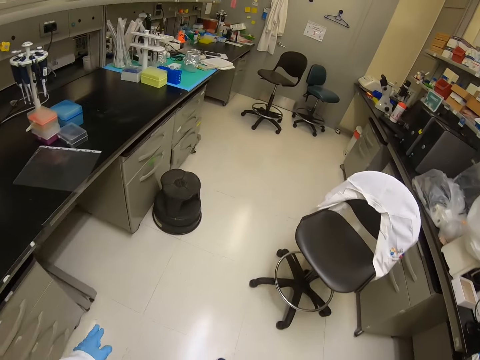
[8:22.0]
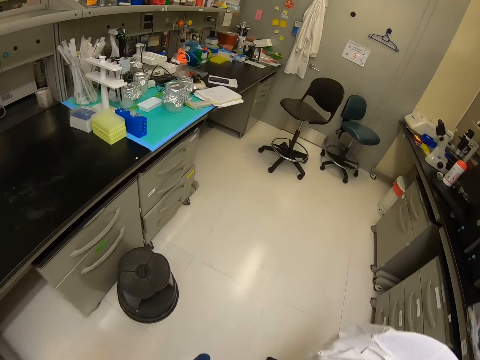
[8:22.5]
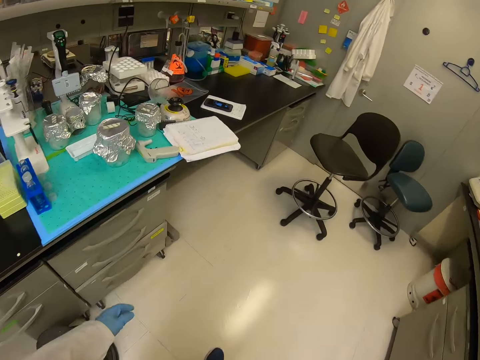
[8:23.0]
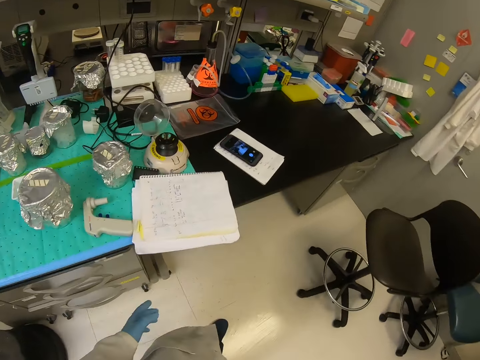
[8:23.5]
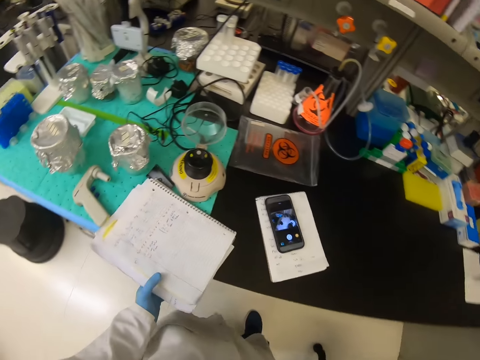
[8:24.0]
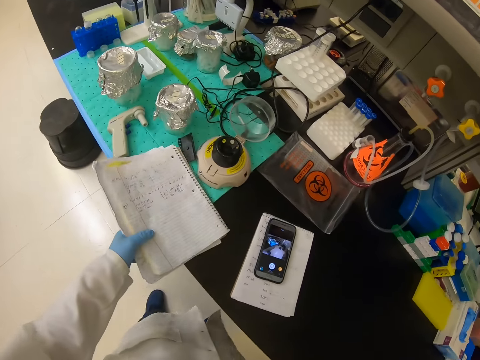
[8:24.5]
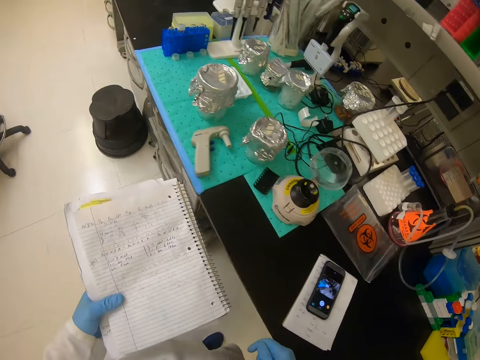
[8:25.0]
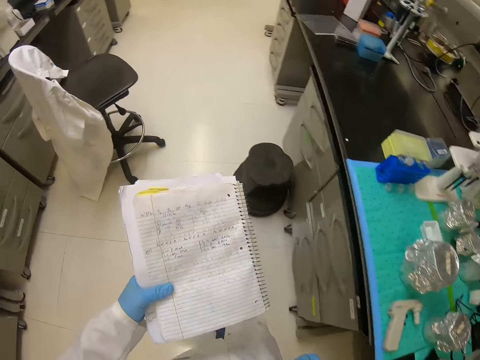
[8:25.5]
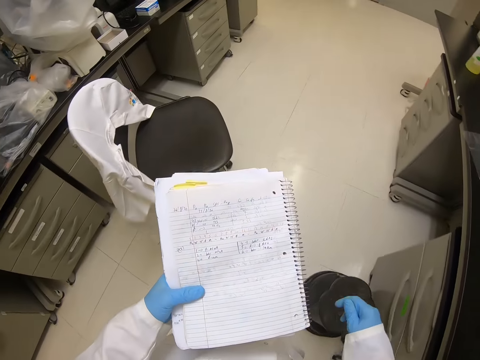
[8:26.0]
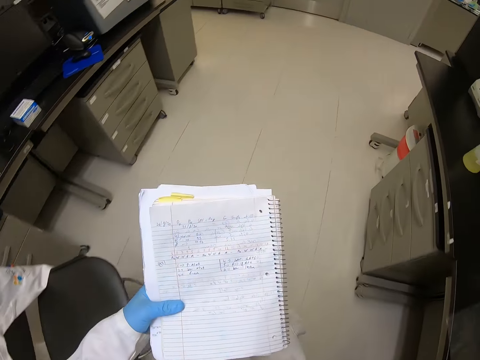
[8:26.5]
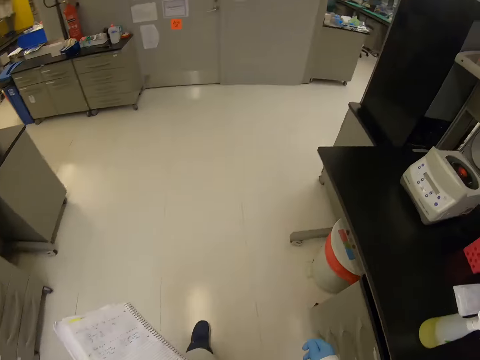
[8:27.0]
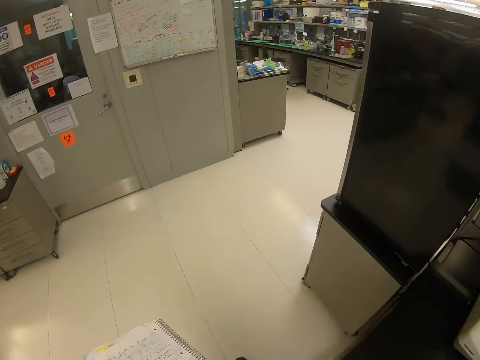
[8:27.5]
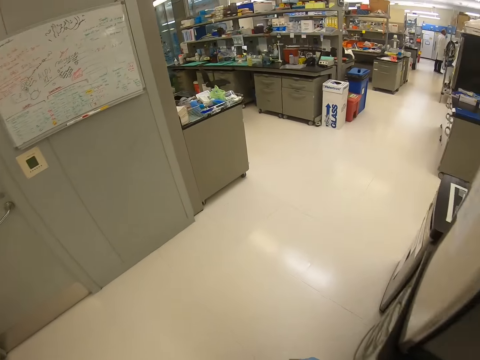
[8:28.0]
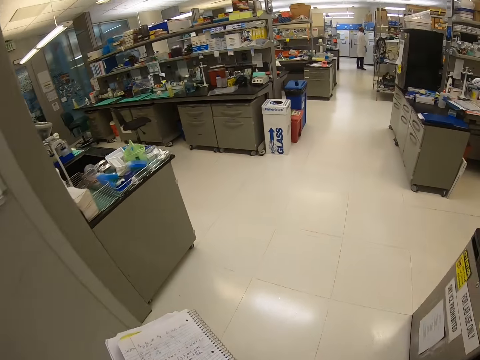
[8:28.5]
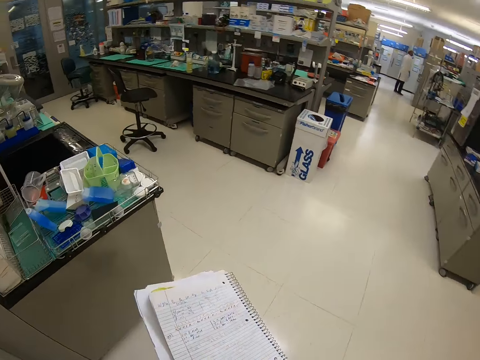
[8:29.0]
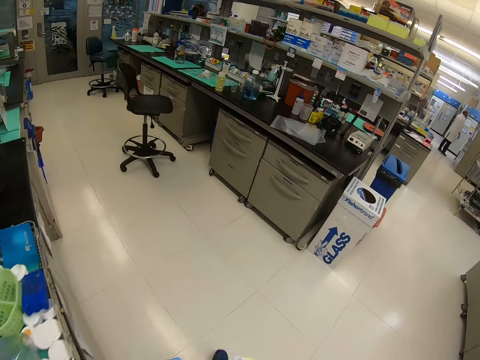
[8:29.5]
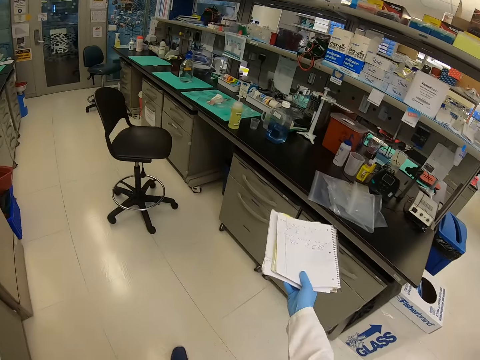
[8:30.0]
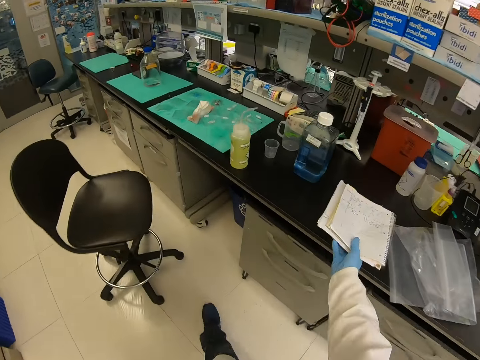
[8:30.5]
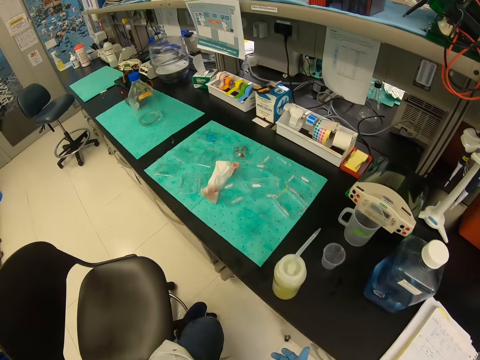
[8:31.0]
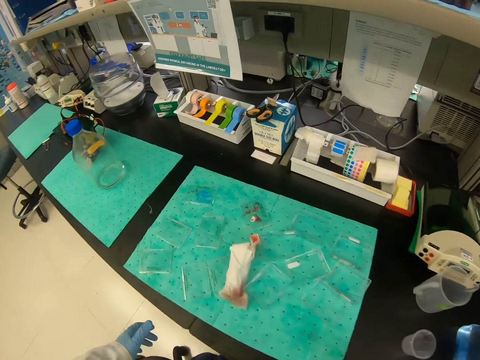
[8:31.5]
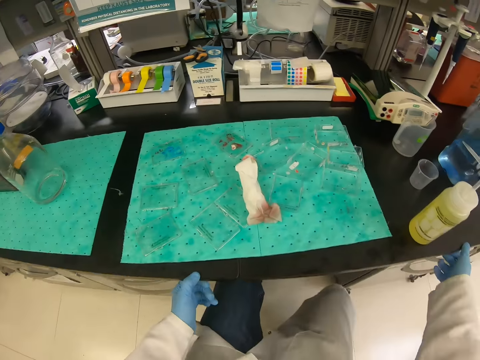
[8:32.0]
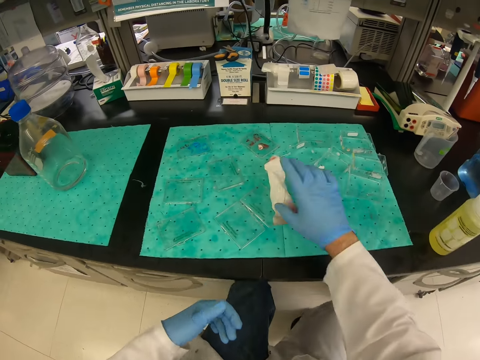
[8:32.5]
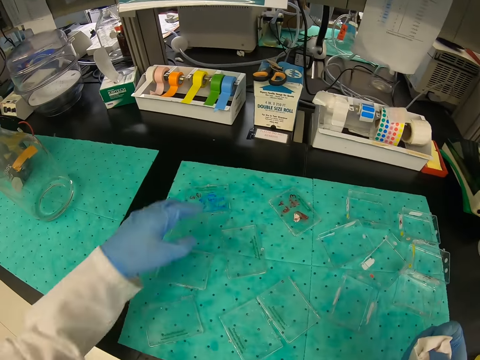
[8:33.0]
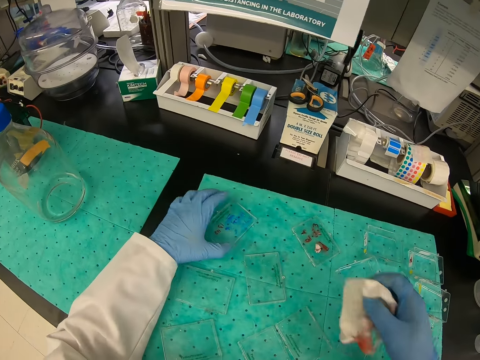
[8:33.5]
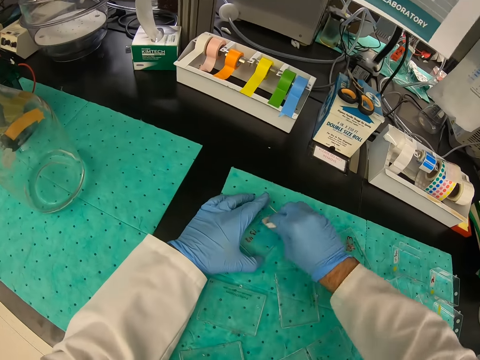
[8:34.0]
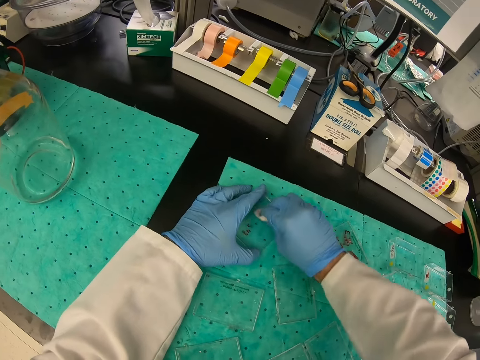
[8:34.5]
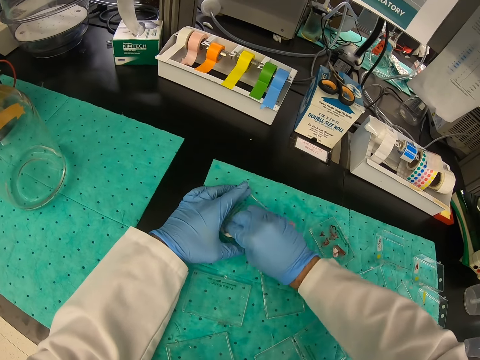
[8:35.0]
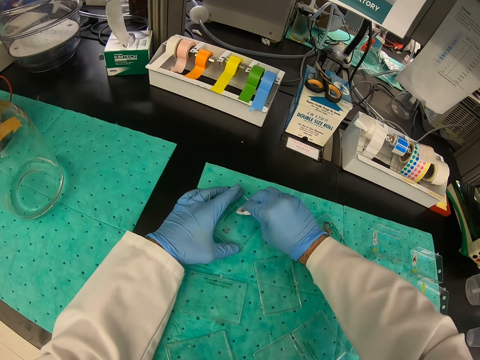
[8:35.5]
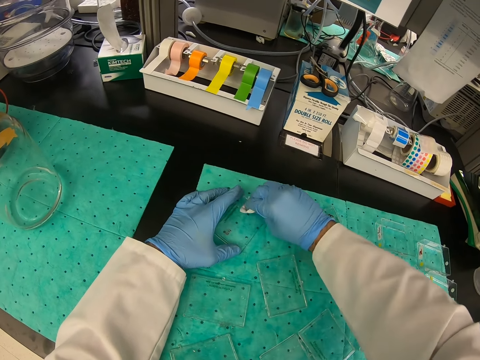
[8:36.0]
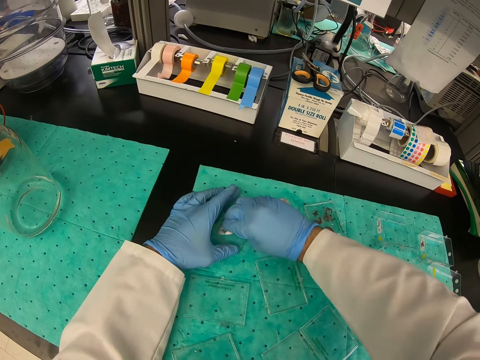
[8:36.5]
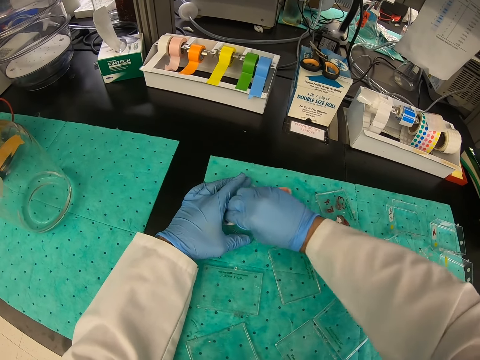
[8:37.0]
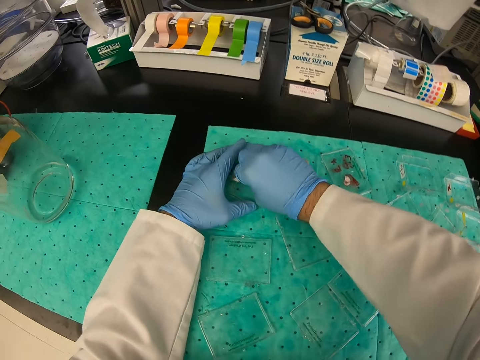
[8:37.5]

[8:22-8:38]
The camera wearer takes books from the table. They walk around the house. They put paper on the table. They sit on a chair. They take the paper from the table. They wipe containers with the paper.

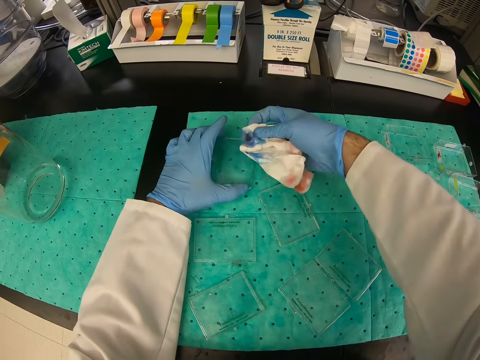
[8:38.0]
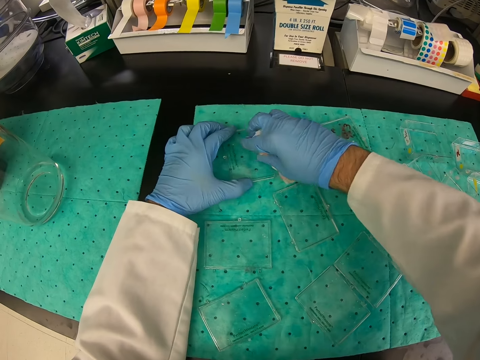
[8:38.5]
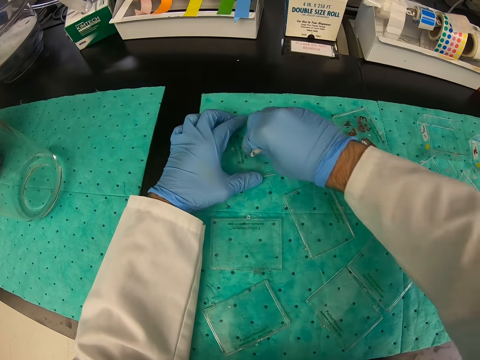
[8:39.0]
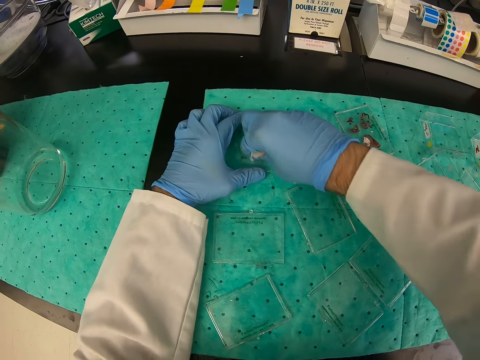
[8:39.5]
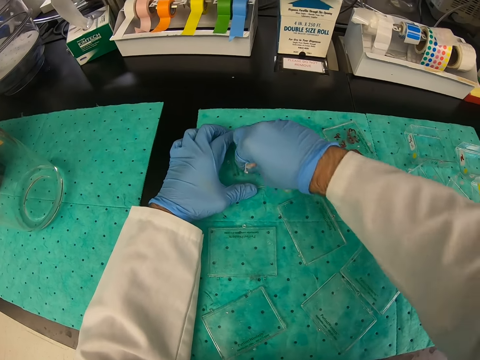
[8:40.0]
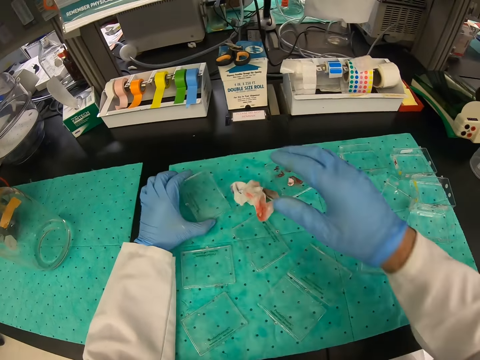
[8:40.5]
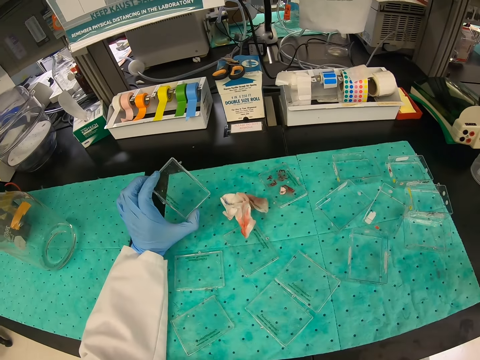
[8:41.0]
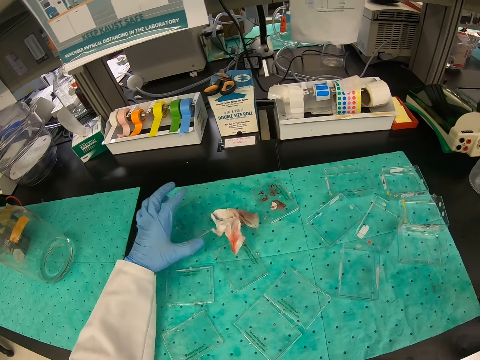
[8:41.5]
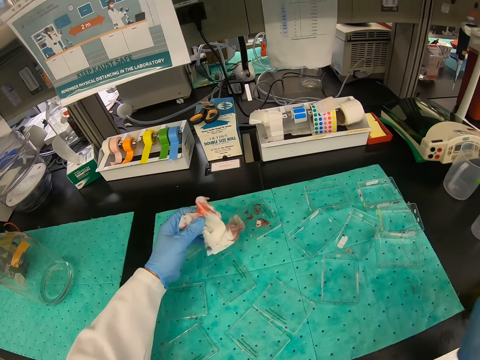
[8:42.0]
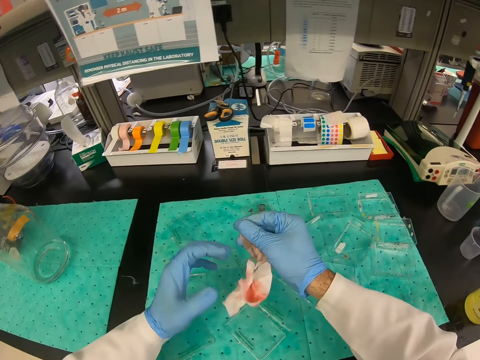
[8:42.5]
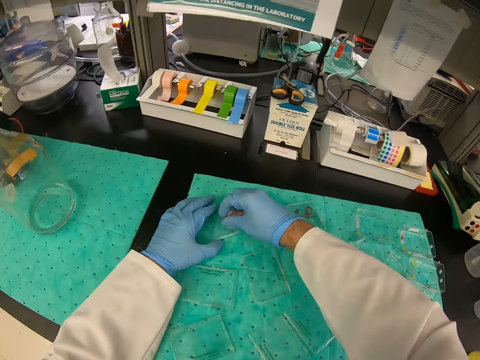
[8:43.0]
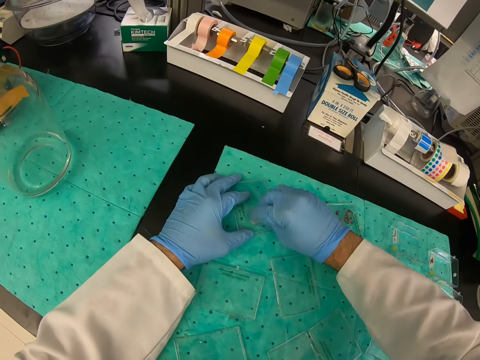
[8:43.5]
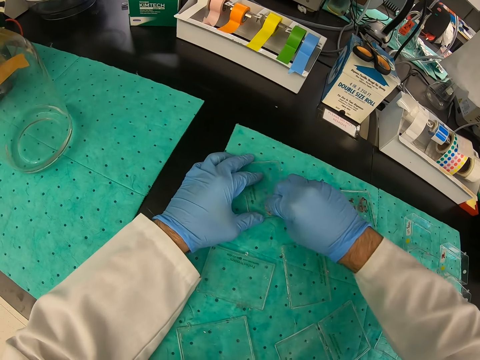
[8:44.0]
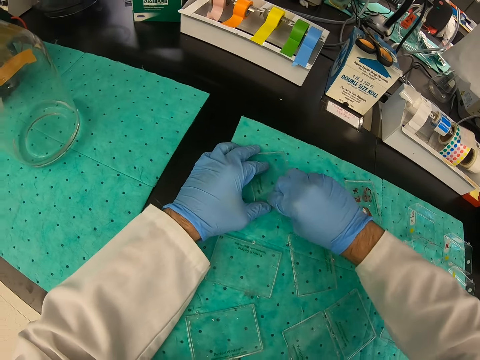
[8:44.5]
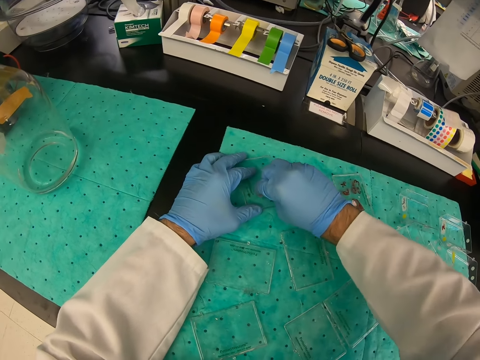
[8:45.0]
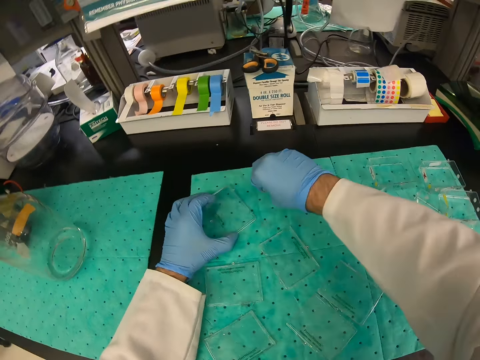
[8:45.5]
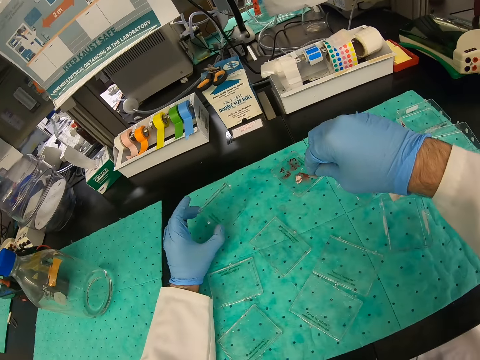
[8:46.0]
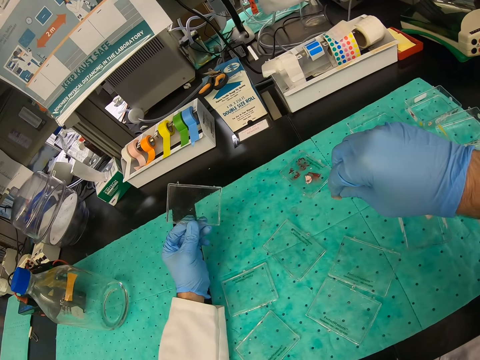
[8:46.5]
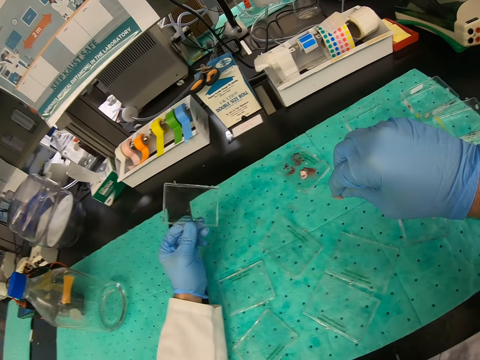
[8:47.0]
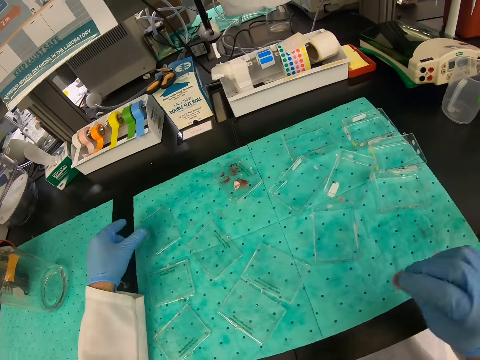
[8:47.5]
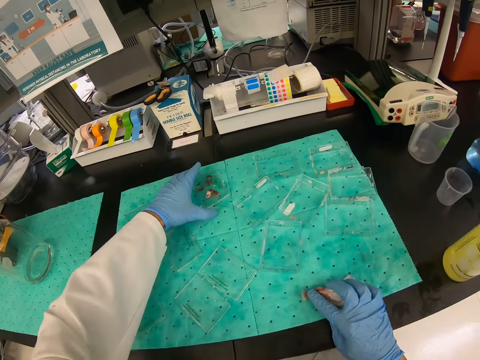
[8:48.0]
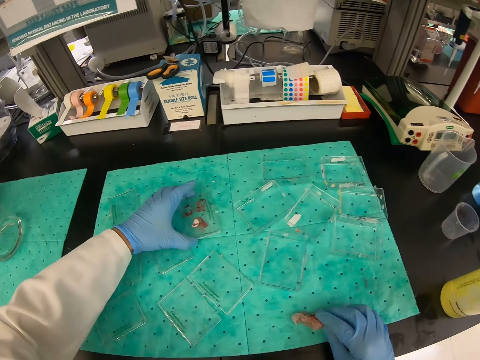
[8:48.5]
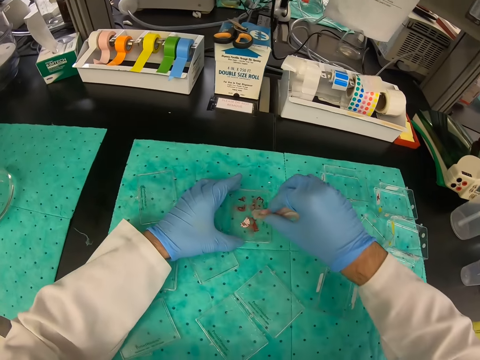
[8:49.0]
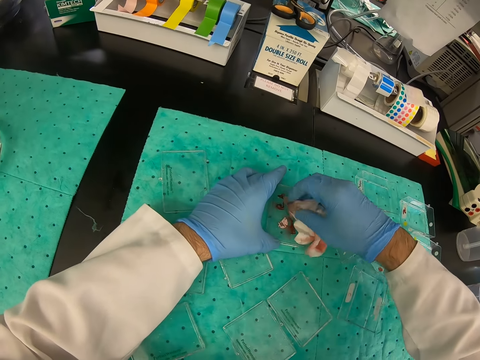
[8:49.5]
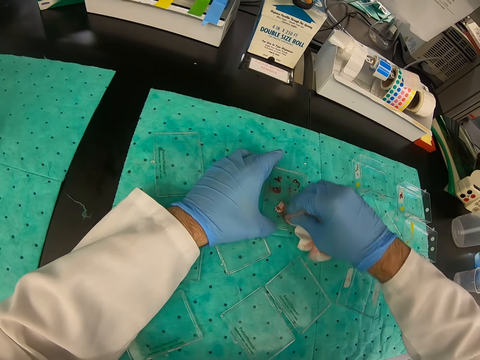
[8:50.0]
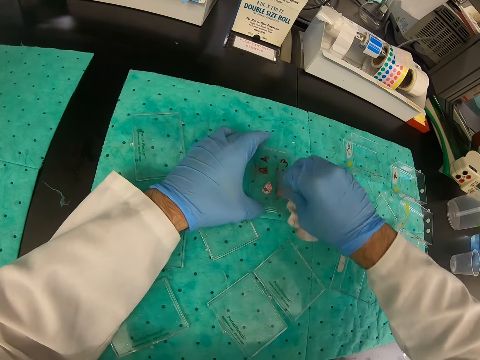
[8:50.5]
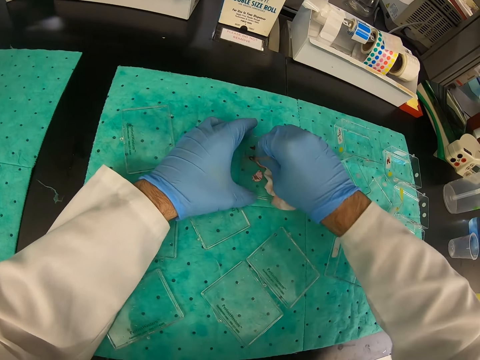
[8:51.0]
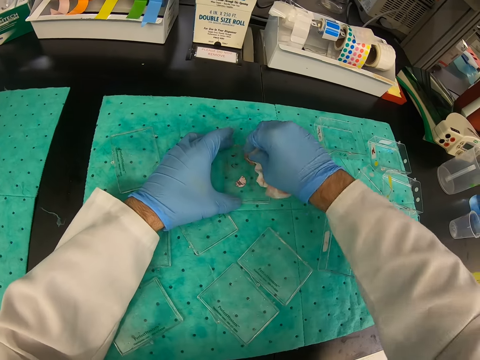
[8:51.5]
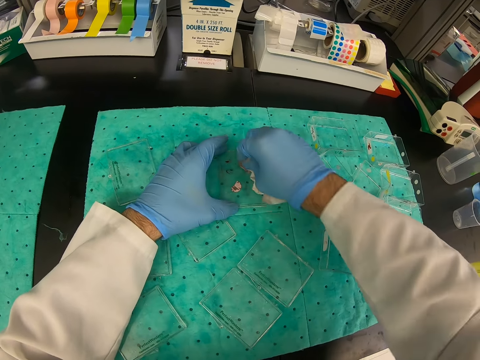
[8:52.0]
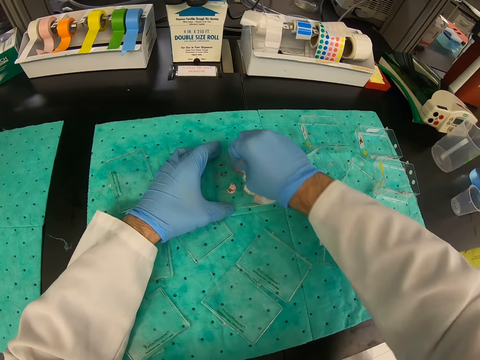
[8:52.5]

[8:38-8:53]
The camera wearer takes the paper. They wipe containers with the paper.
